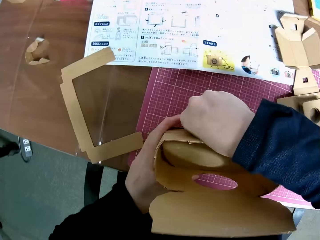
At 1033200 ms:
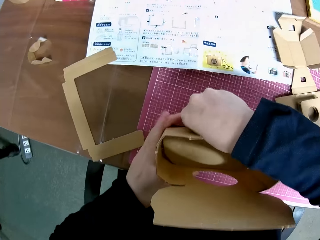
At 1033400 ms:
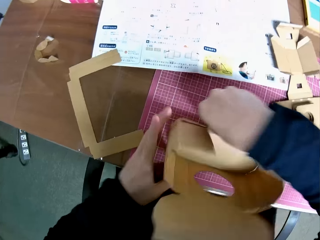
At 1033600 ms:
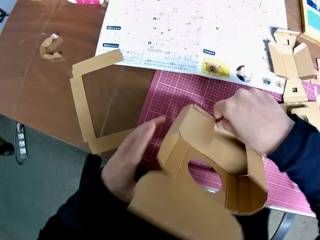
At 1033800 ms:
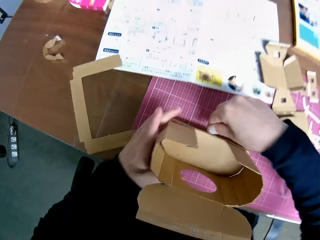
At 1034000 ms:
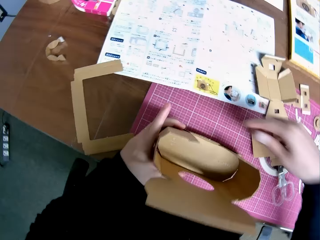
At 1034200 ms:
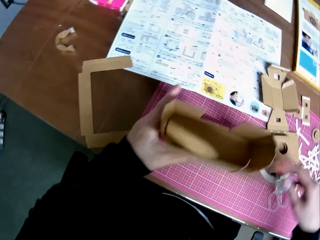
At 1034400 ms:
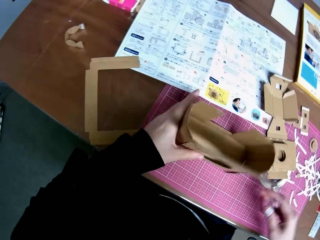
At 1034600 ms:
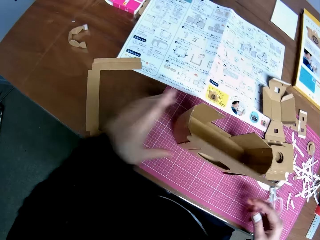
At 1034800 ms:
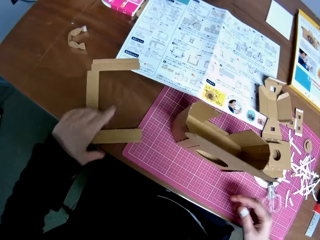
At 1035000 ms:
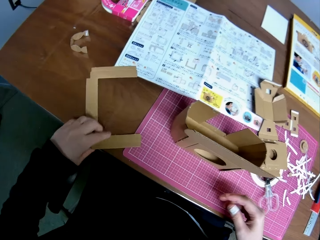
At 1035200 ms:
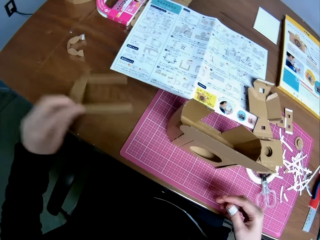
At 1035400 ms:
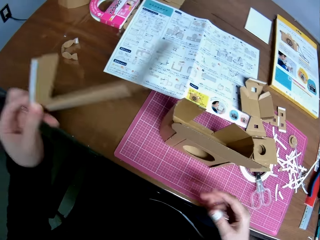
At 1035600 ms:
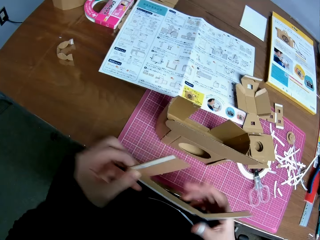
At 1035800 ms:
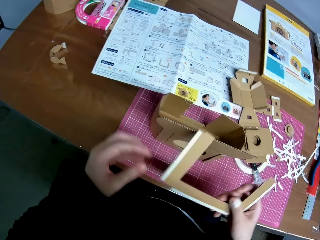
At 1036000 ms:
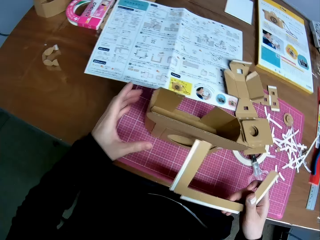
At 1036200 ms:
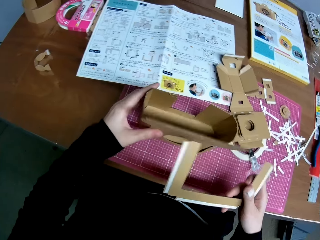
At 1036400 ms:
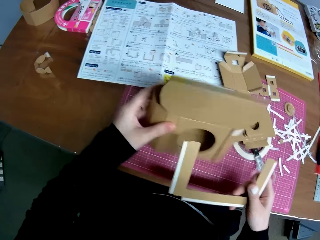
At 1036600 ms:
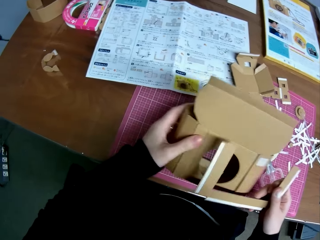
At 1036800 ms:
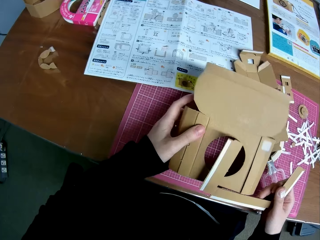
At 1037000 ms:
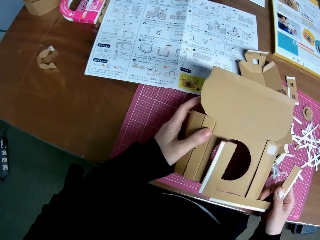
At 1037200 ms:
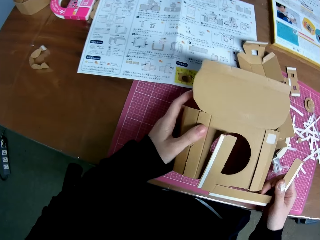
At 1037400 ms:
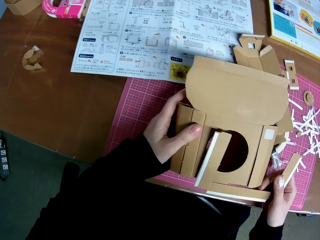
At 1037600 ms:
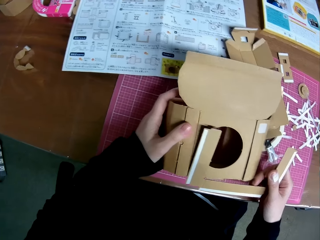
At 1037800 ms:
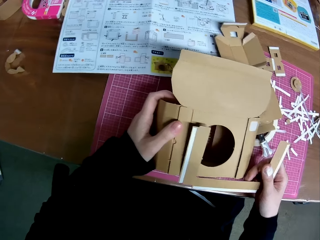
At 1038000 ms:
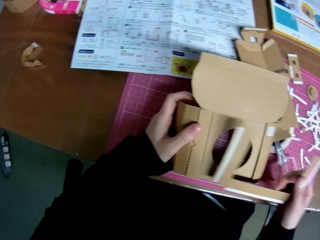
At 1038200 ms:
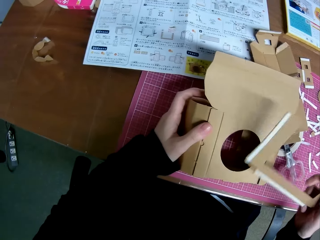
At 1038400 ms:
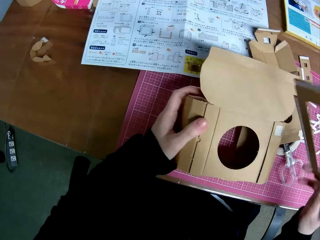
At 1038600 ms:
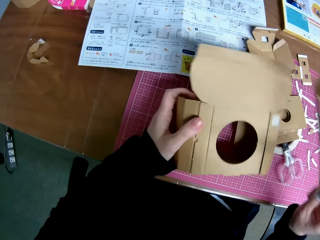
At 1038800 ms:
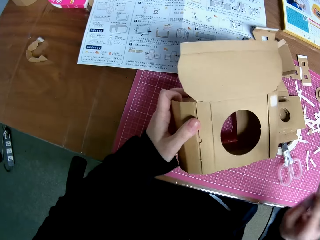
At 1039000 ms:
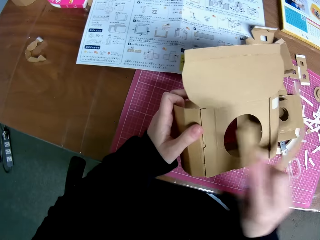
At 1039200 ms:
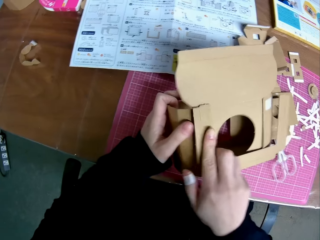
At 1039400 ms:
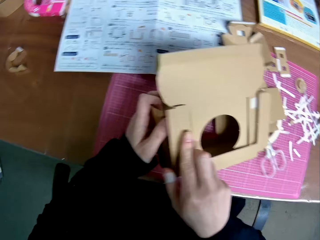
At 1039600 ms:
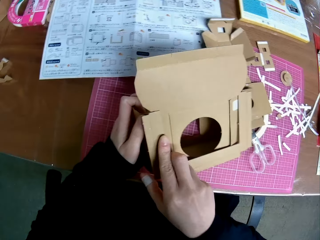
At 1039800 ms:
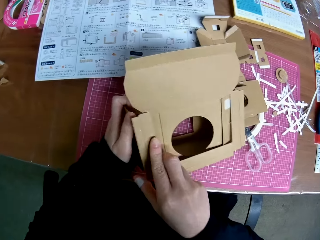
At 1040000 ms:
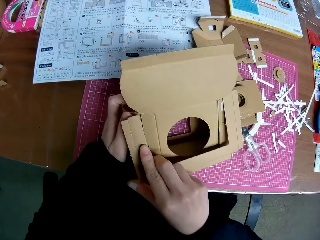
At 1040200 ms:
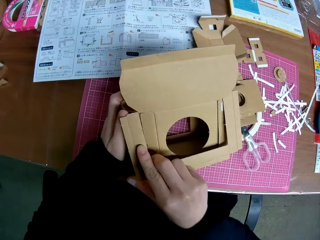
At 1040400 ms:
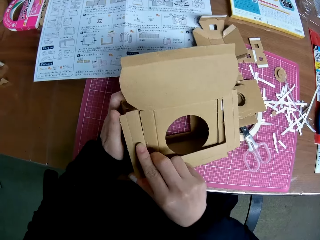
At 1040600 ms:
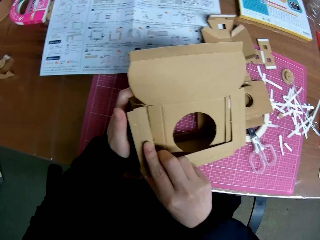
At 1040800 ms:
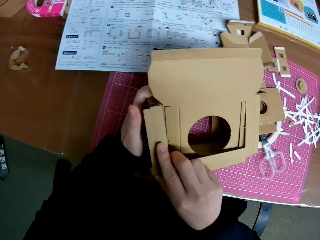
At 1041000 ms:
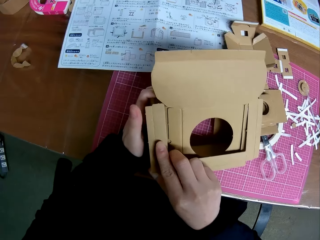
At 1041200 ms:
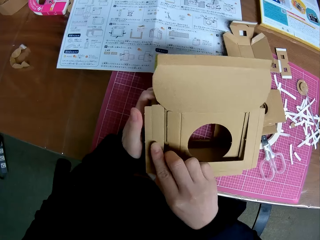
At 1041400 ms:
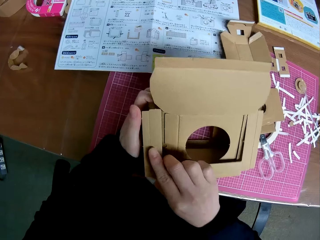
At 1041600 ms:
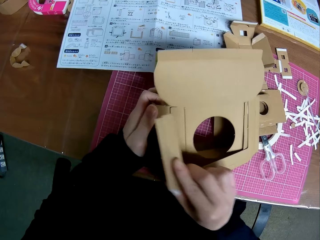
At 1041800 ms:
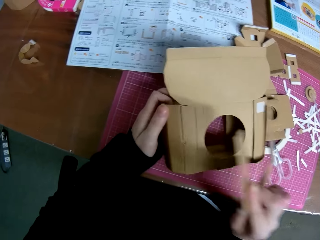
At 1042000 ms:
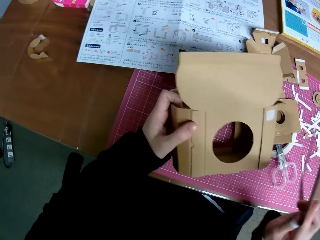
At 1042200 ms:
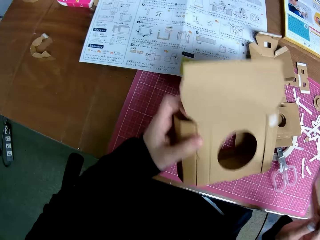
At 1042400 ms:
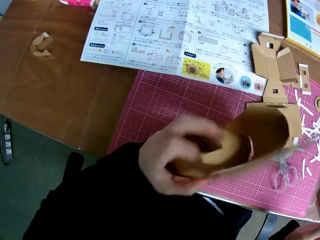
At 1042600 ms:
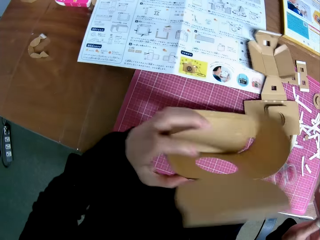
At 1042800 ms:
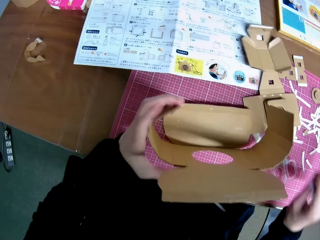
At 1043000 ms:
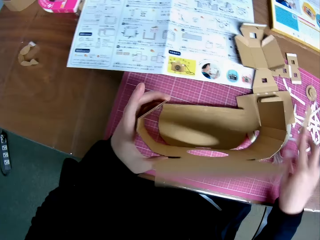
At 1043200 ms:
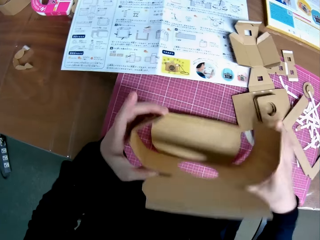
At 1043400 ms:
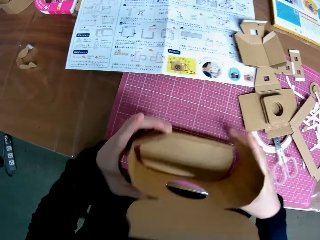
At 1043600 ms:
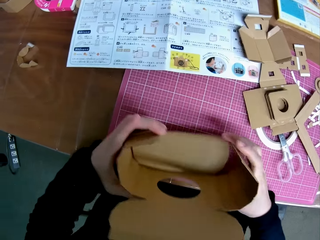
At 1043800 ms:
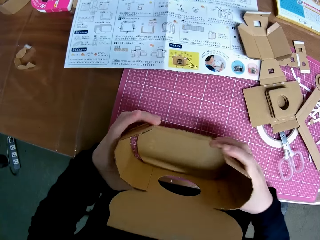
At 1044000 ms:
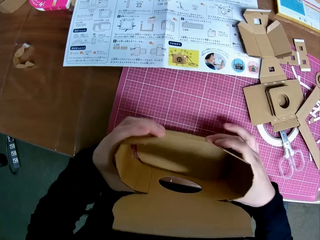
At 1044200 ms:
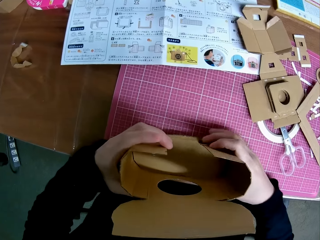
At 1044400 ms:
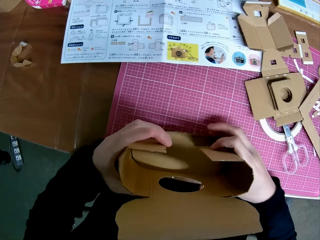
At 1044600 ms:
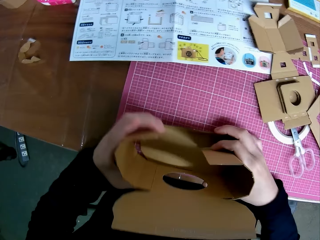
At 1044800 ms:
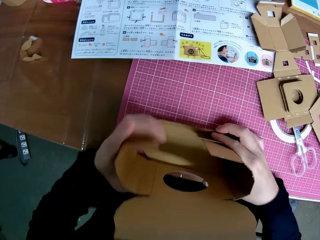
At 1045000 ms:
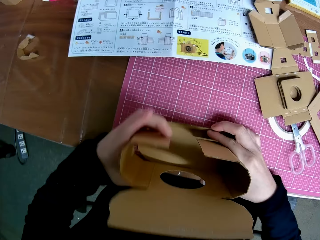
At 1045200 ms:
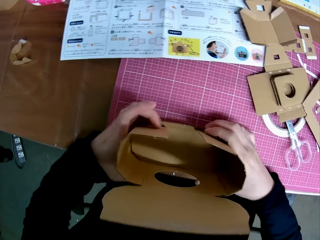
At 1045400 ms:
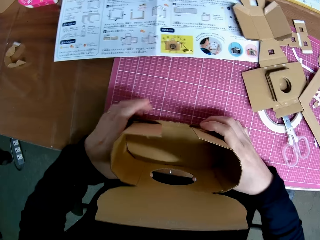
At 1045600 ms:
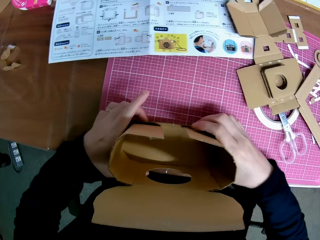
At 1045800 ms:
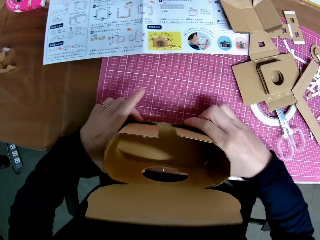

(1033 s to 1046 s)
The camera wearer places a carton craft on the table. They pick the carton craft. They pick the carton craft again. They turn the carton craft, place the carton craft on another carton craft. They turn the carton craft. They fold the carton craft.

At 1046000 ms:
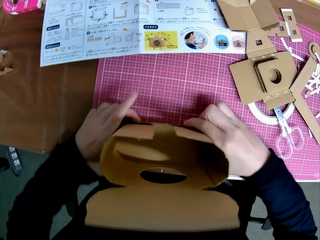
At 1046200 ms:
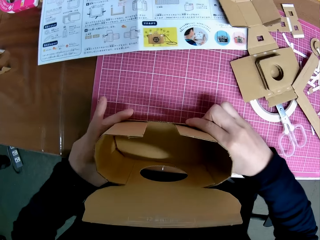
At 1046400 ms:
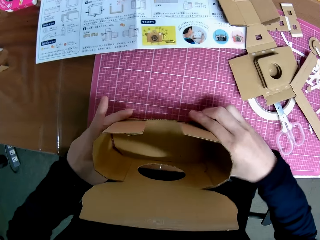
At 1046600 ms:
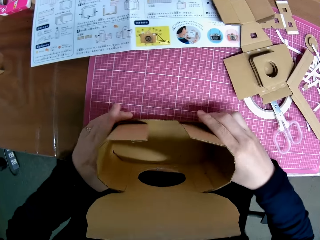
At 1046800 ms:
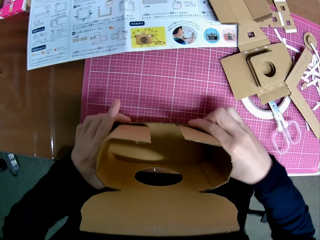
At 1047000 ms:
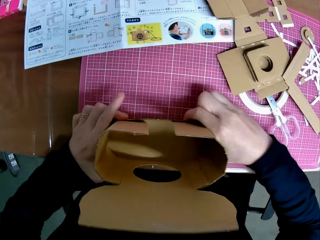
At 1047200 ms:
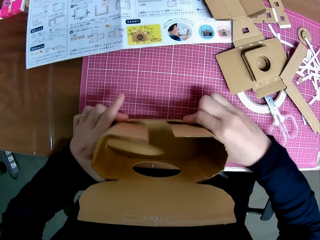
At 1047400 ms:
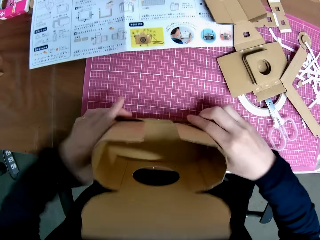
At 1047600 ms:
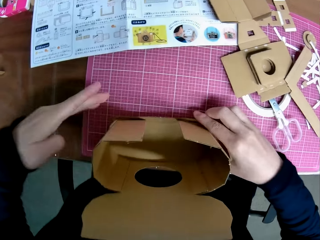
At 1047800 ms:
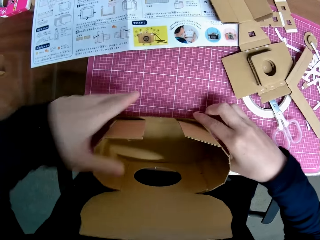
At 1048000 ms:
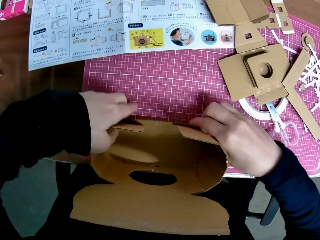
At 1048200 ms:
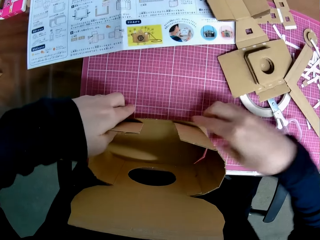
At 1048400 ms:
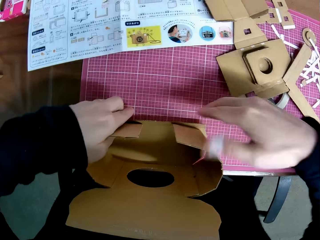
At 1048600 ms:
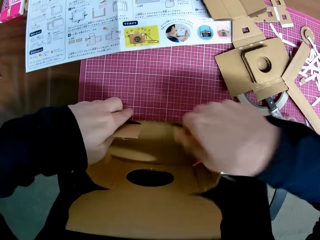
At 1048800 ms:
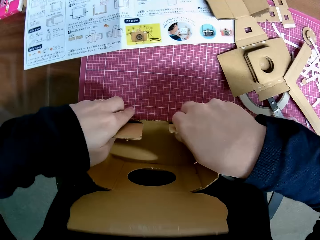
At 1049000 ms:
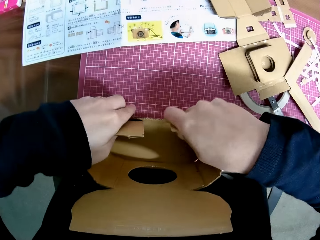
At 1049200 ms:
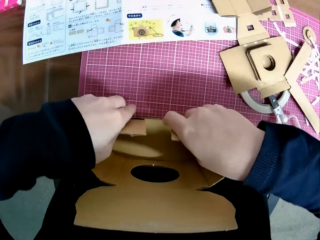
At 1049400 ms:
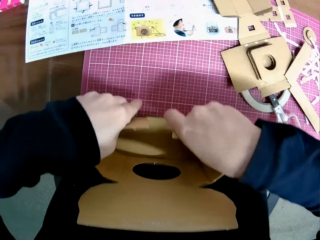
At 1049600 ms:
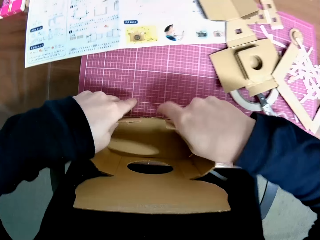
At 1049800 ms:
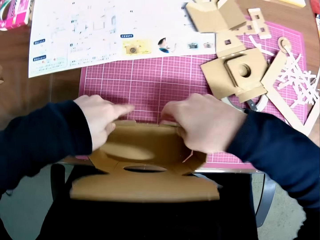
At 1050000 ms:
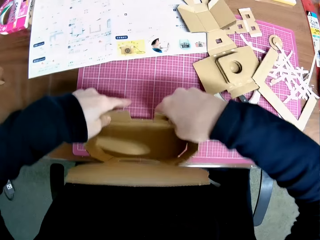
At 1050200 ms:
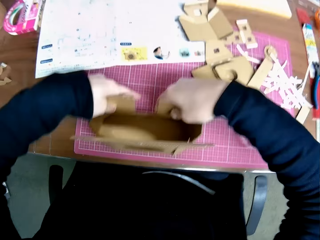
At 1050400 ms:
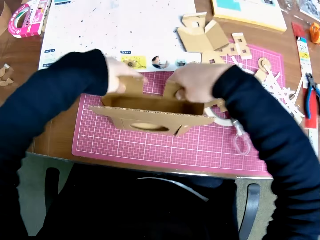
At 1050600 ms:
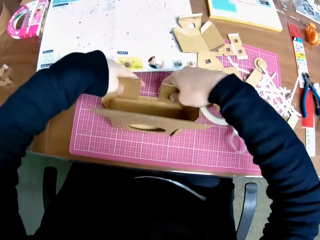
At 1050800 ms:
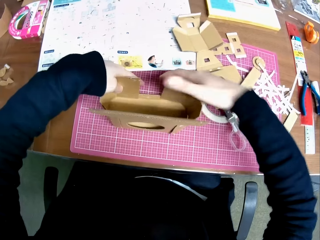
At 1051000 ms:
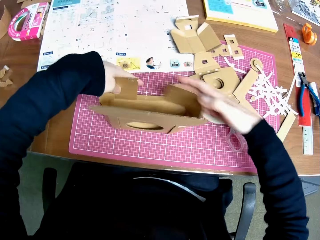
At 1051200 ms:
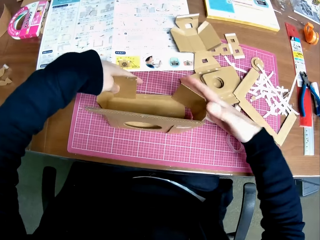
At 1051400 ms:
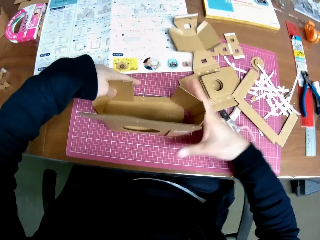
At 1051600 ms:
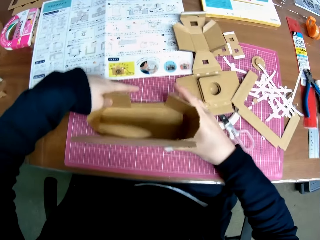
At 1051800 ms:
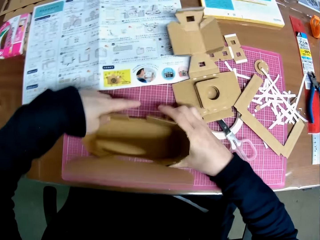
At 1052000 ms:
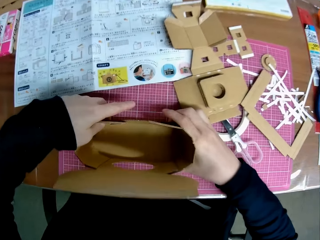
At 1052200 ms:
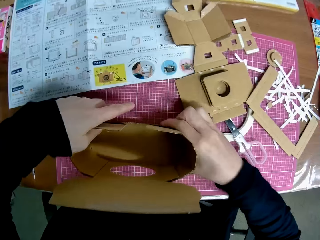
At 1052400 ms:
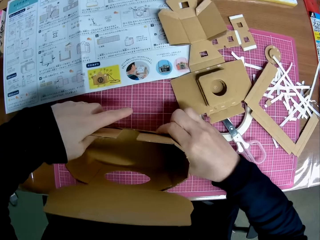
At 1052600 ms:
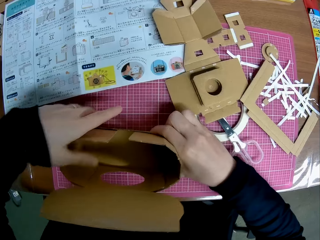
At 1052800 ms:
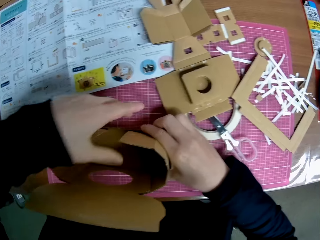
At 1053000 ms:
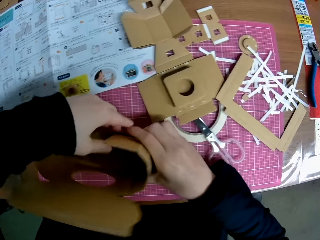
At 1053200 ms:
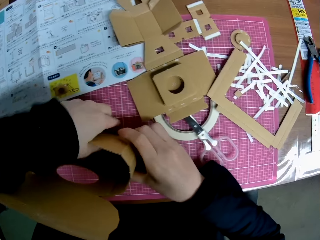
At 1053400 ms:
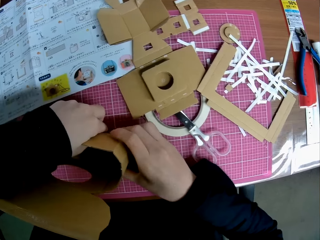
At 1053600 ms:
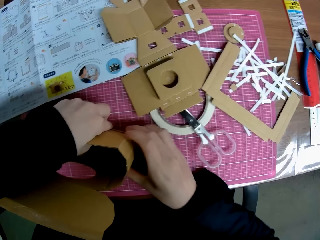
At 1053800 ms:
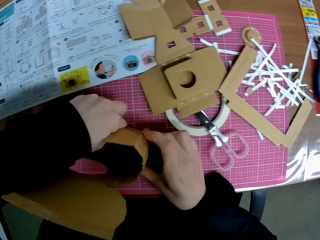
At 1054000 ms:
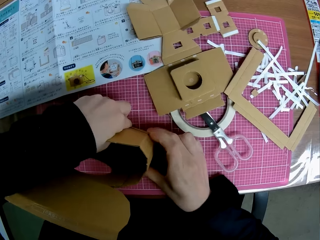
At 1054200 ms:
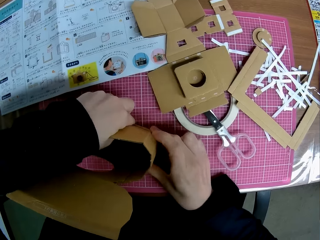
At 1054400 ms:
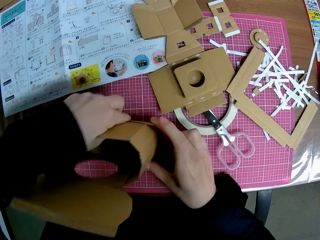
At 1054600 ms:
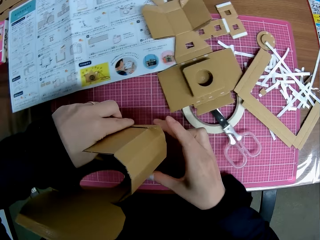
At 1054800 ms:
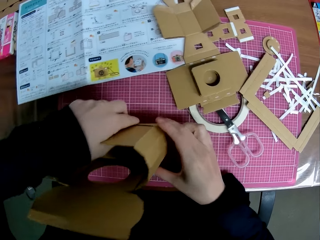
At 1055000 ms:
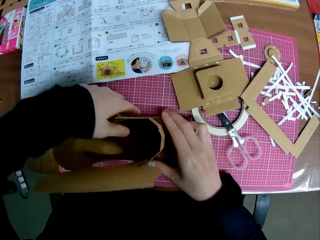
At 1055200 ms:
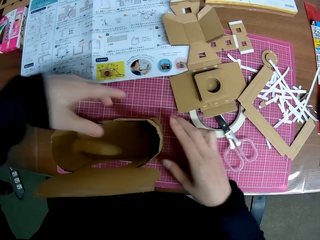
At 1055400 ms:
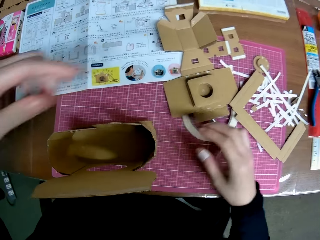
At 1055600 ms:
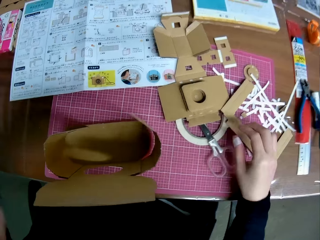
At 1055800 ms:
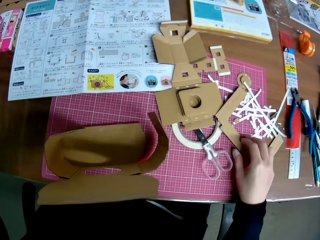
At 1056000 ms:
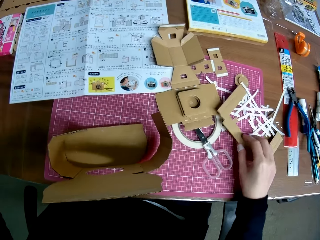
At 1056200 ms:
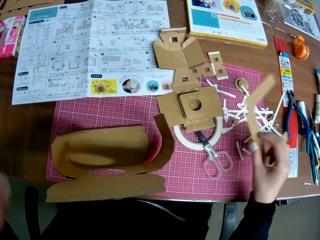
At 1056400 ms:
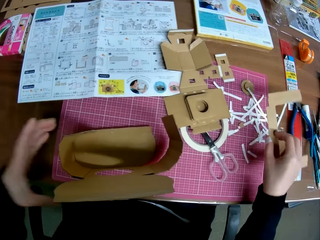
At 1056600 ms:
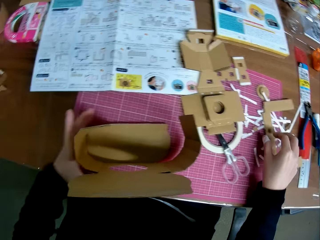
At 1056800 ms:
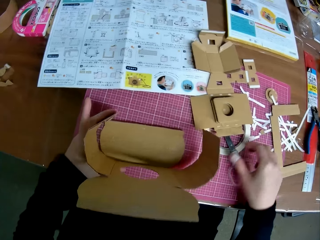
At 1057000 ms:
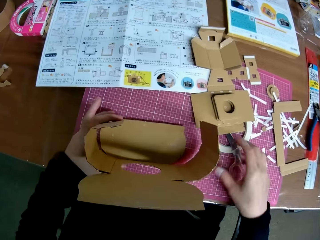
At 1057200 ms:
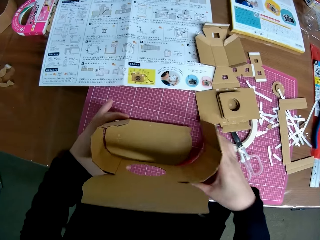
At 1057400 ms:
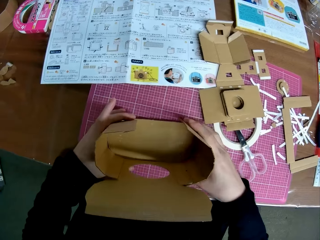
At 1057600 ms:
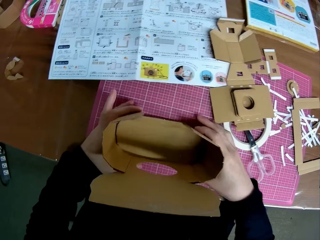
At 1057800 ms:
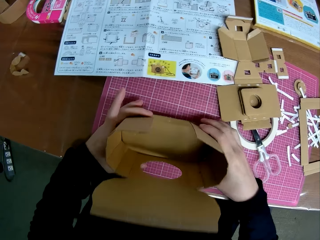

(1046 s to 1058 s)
The camera wearer sticks a carton craft together. They touch the carton craft. They touch the carton craft again. They pick the carton craft. They place the carton craft on the table. They fold the carton craft. They lift the carton craft. They pick the carton craft. They place the carton craft on the table.
